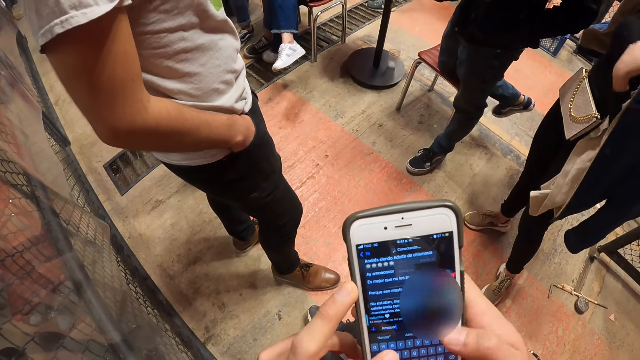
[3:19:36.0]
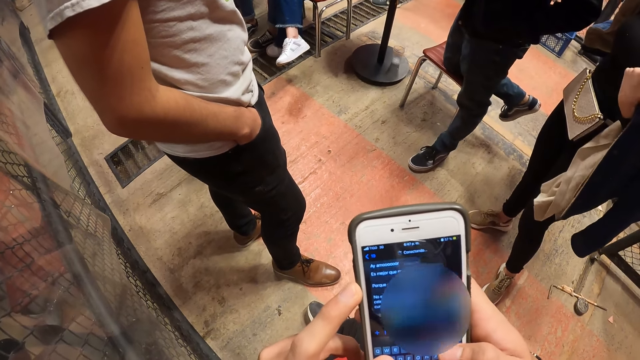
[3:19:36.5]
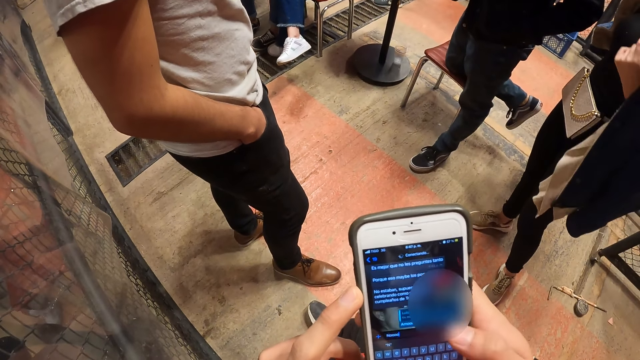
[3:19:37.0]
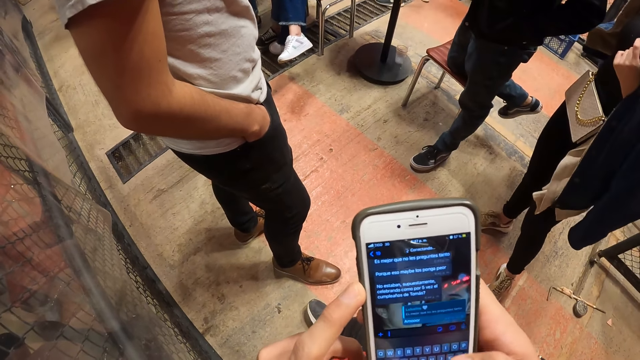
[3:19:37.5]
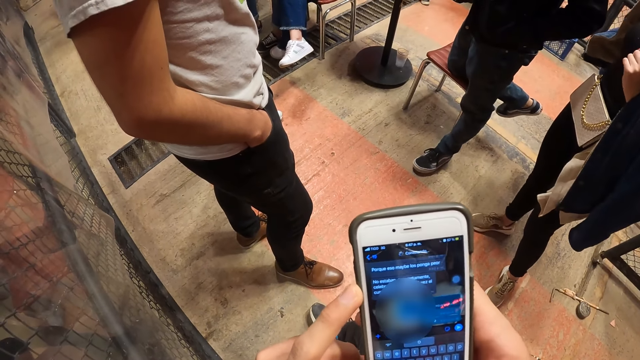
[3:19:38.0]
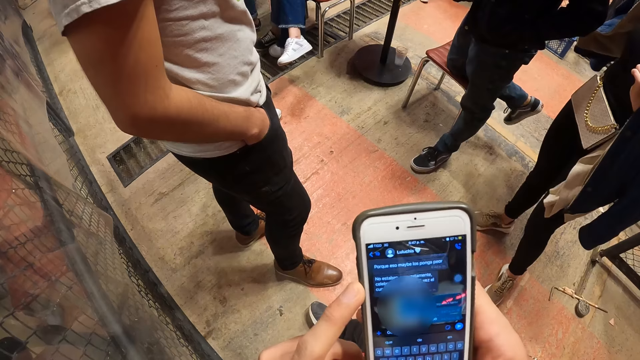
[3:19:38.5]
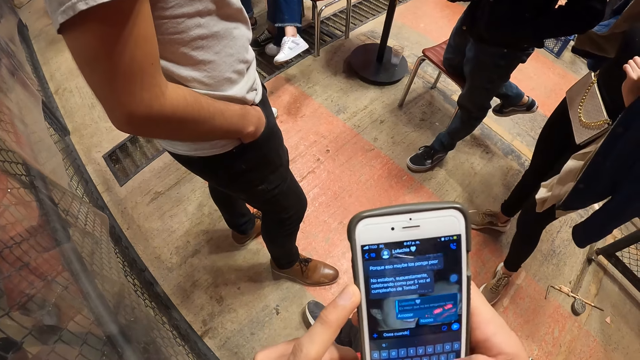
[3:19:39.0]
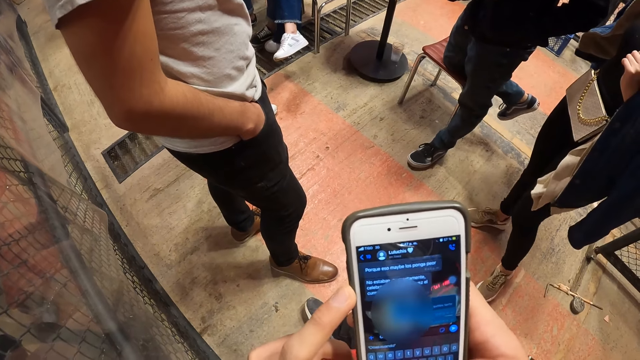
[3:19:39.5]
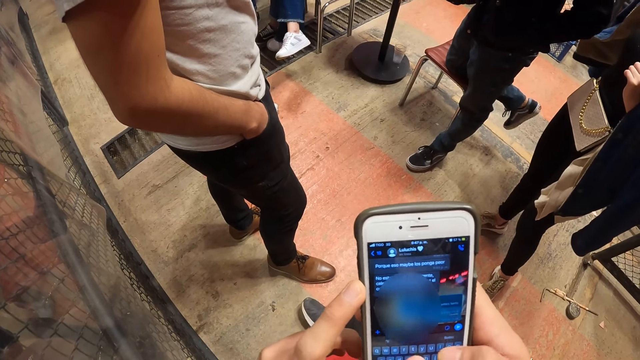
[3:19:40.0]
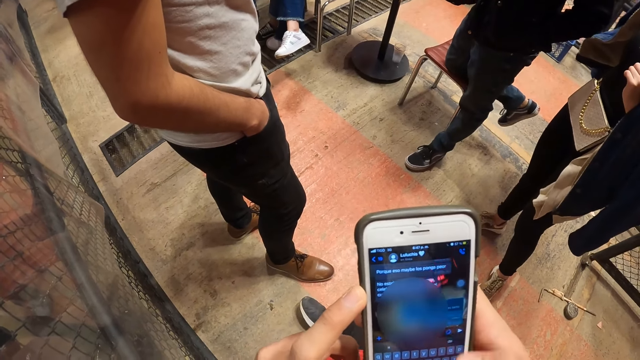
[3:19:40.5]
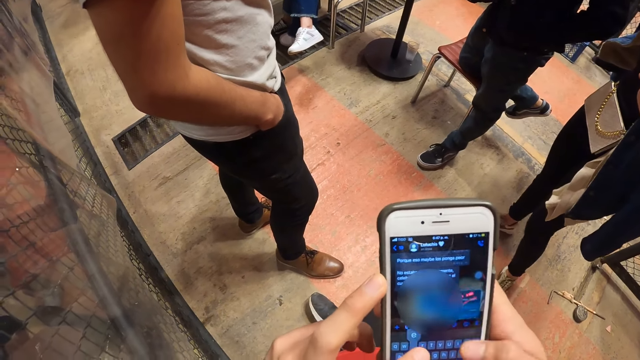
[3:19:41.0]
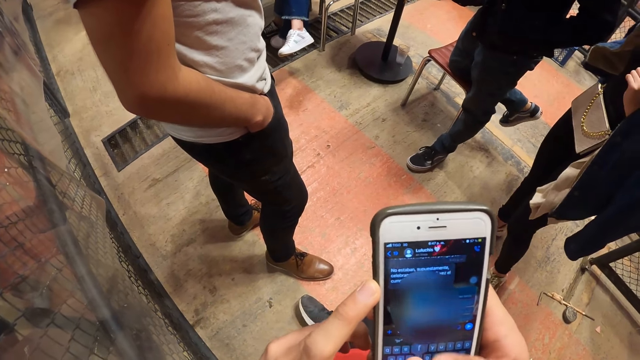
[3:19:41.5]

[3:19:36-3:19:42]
A woman holds her jacket with her left hand.

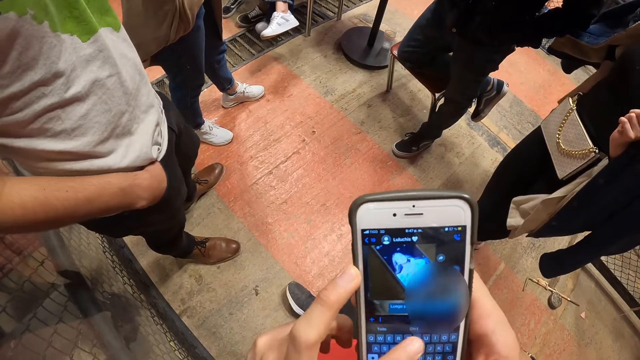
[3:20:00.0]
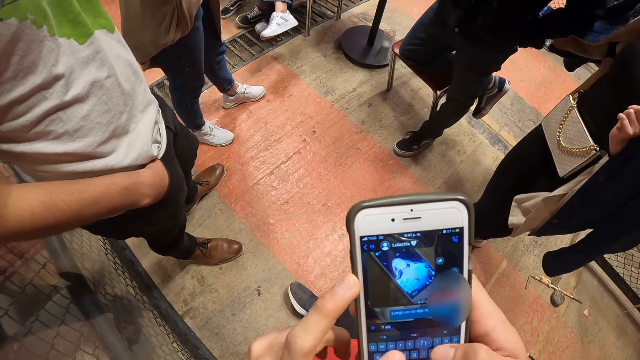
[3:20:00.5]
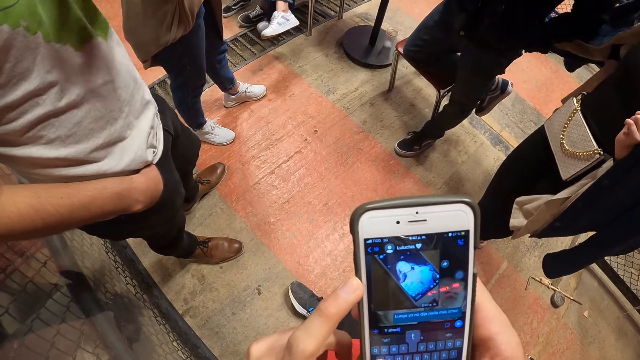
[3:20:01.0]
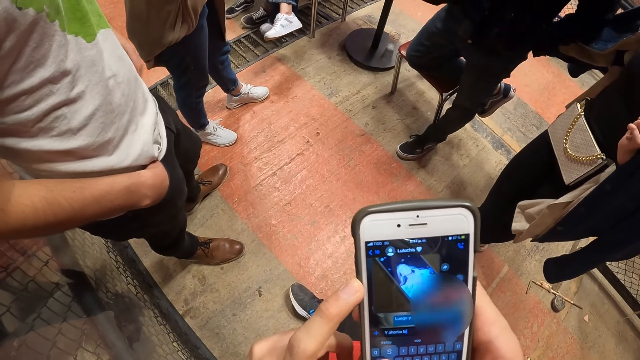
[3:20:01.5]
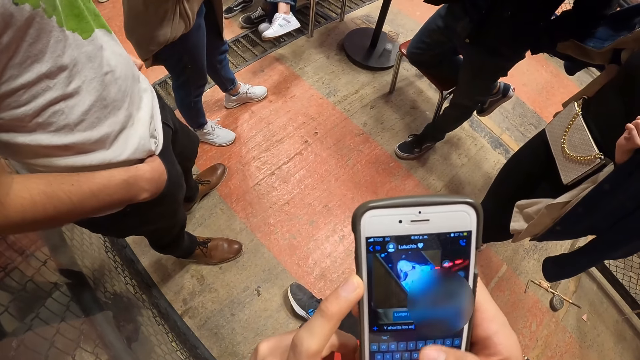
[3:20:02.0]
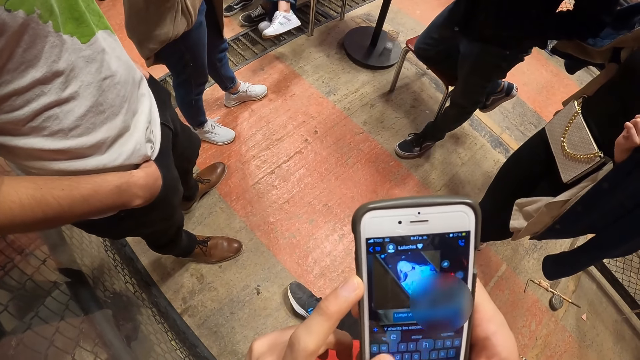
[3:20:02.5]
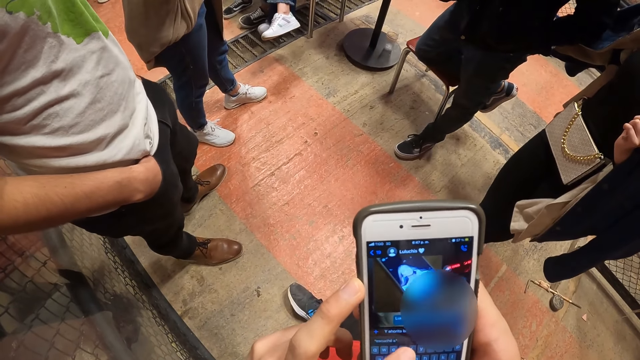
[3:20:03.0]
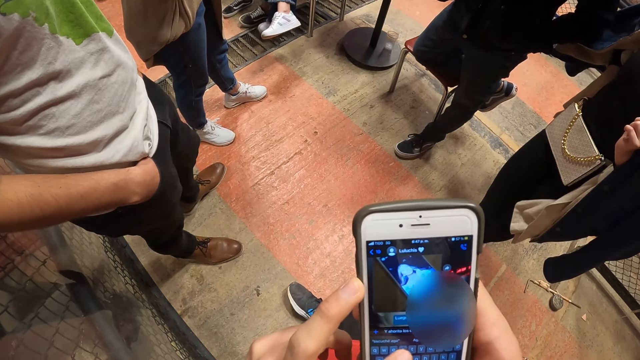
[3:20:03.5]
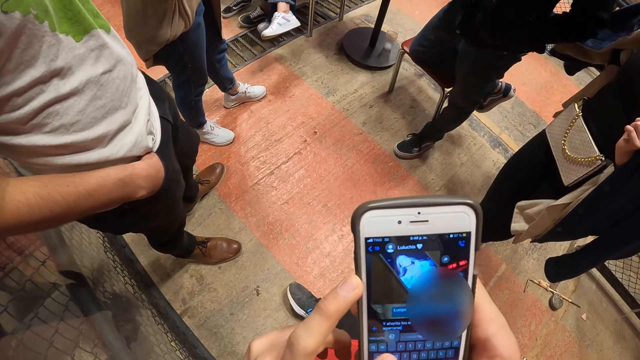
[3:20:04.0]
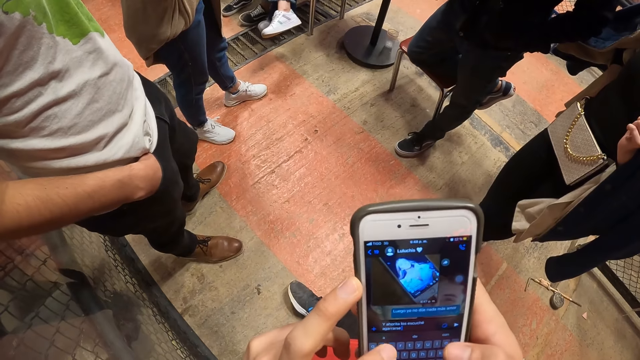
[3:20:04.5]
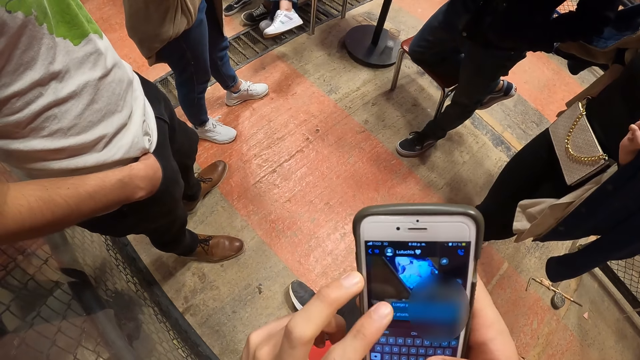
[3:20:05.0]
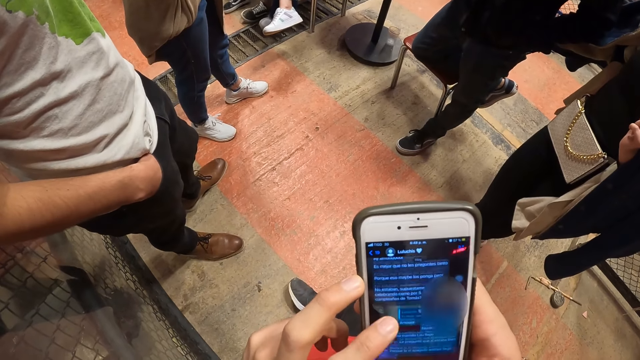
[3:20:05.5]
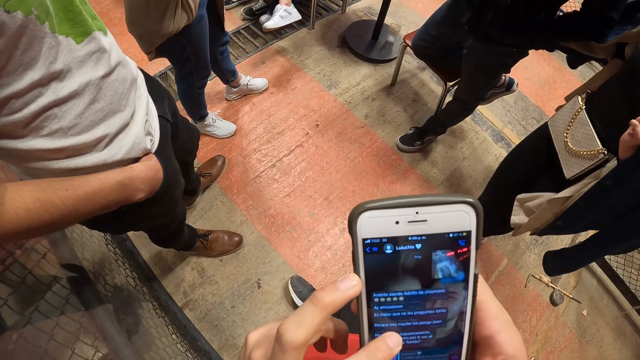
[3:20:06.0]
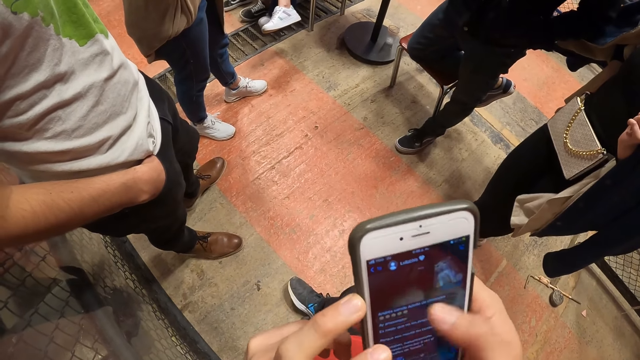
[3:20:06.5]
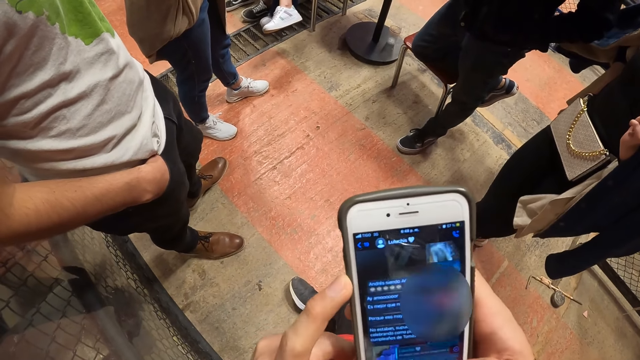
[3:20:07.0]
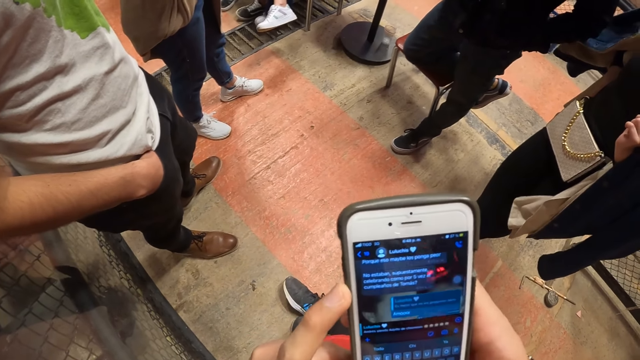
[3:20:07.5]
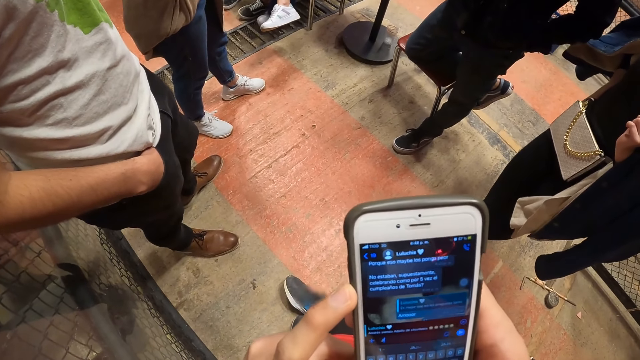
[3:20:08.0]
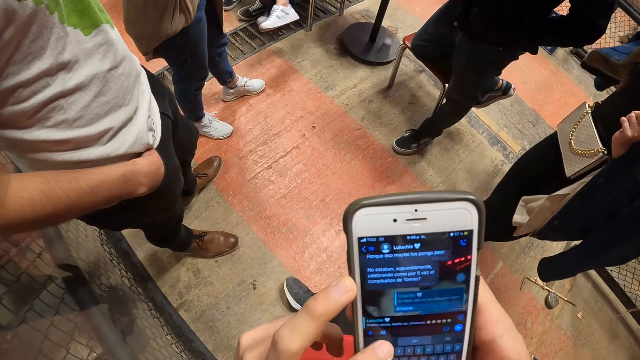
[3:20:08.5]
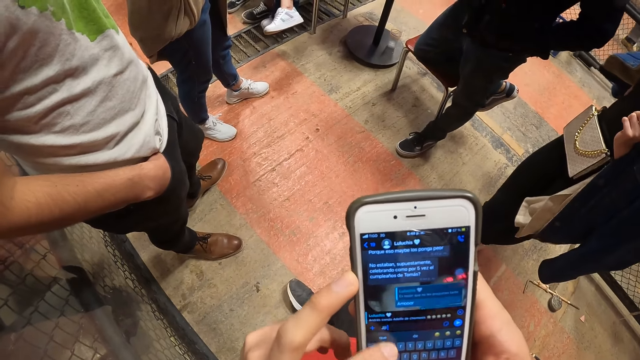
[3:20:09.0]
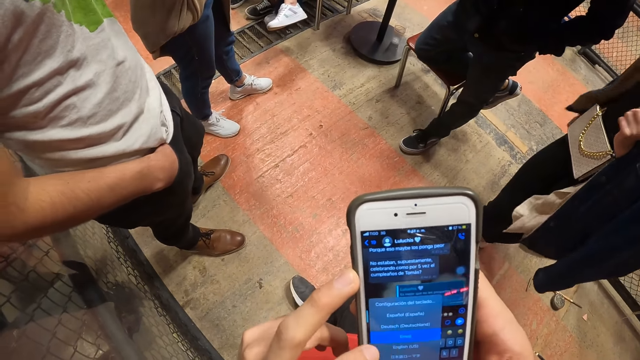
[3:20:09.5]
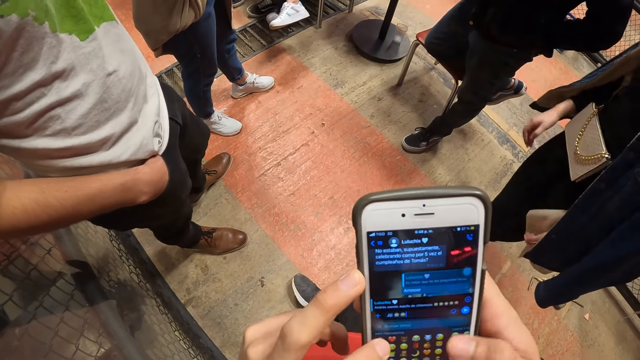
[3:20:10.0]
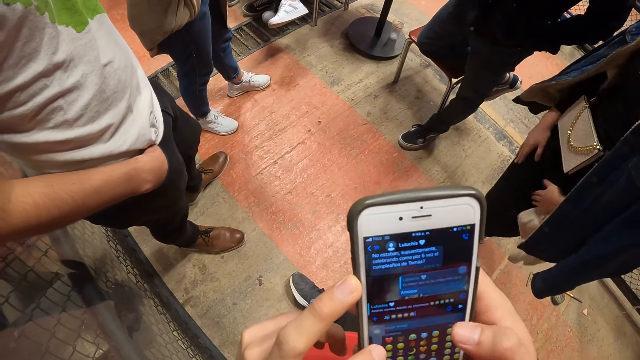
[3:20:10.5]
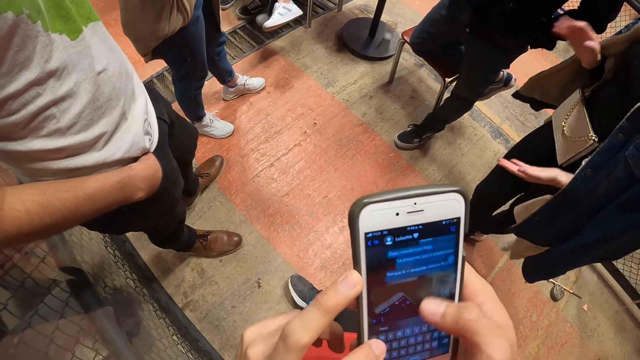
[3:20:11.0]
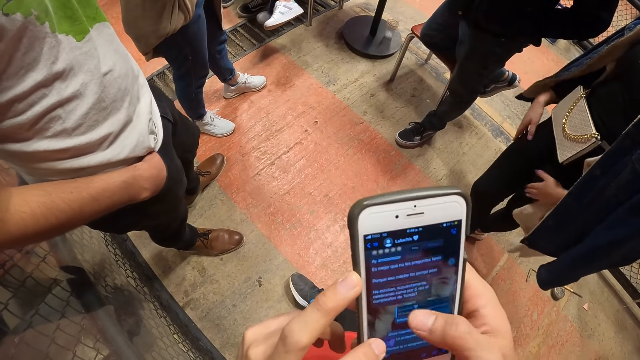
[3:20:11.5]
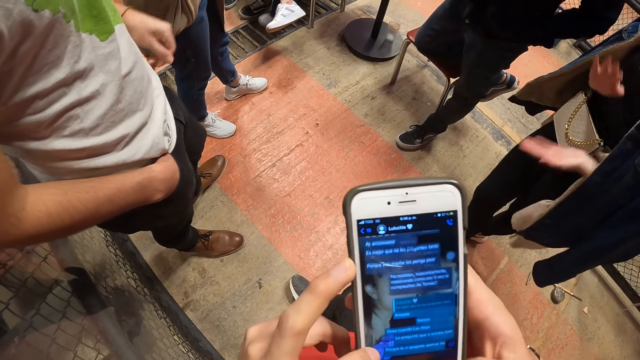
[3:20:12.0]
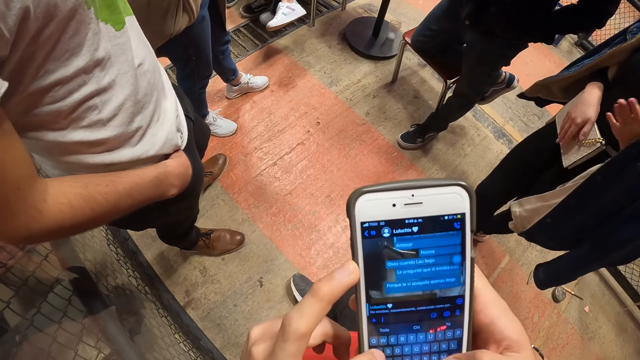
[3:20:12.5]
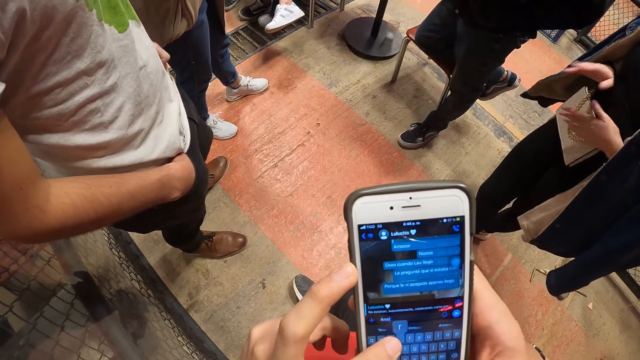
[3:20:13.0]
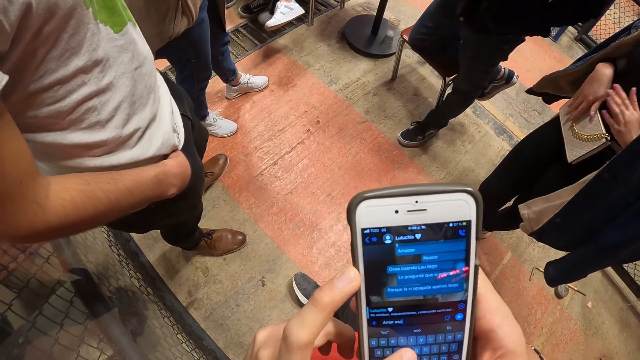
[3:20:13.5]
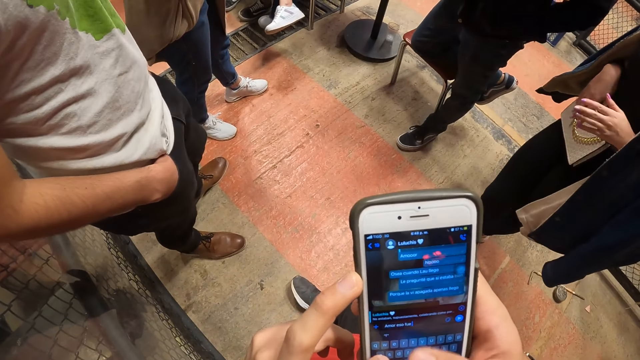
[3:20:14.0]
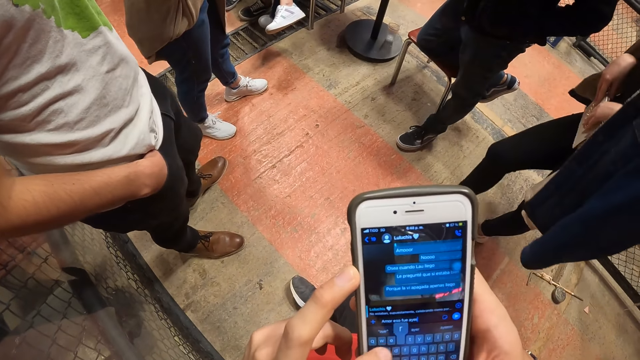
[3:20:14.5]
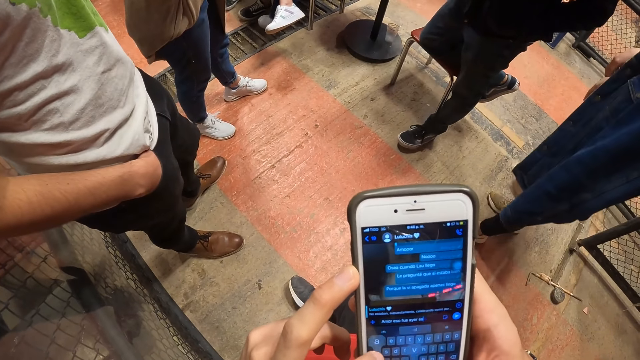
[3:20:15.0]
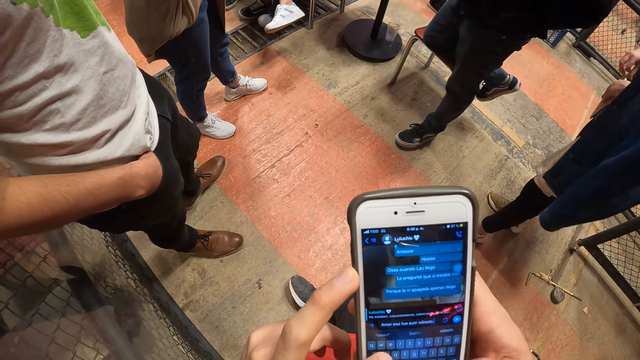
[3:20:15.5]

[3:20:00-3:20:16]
A man puts his left hand in his pocket. A woman hits her legs with both hands. The woman claps her hands. The woman hits a bag on her waist with her right hand. The woman claps her hands. The woman hits the bag on her waist with both hands.
